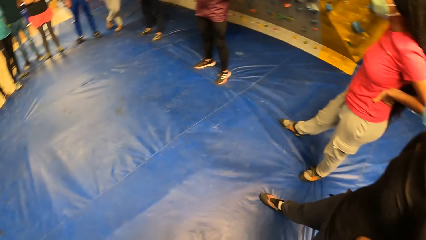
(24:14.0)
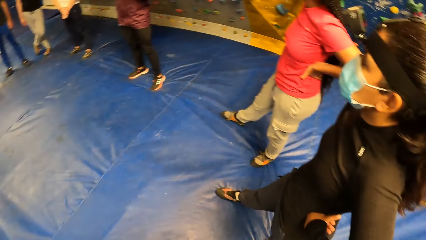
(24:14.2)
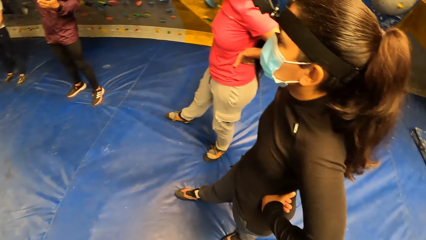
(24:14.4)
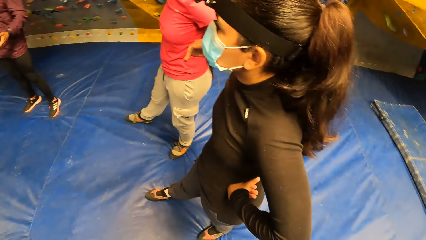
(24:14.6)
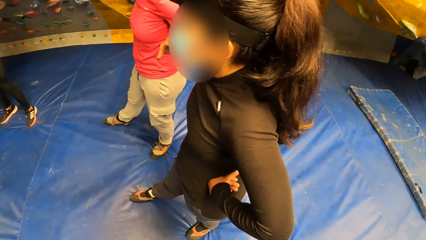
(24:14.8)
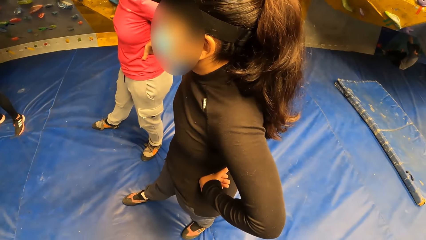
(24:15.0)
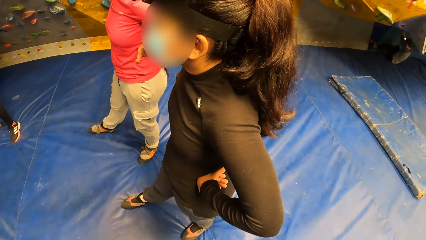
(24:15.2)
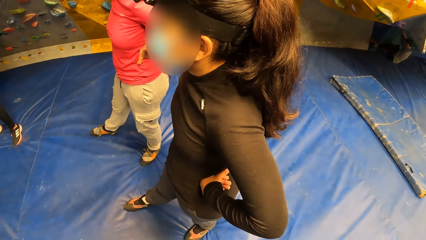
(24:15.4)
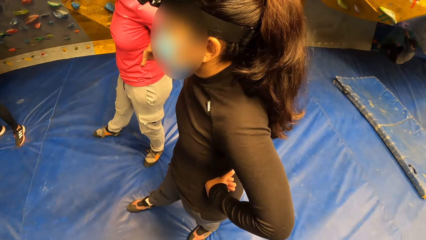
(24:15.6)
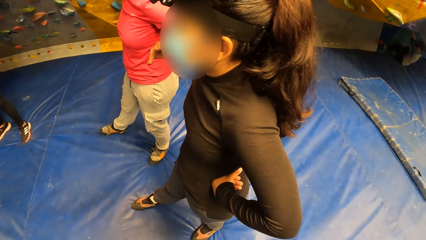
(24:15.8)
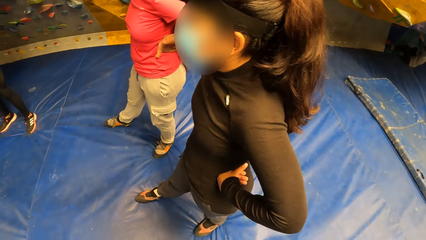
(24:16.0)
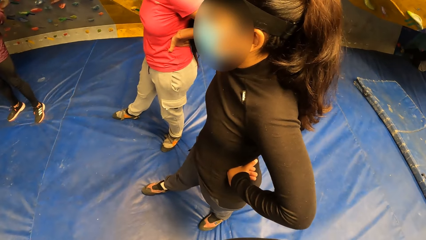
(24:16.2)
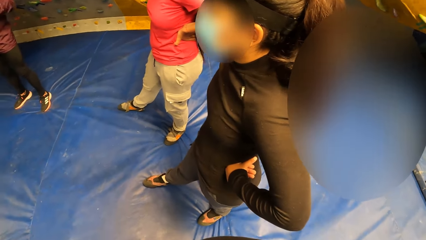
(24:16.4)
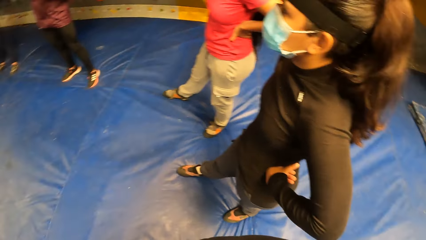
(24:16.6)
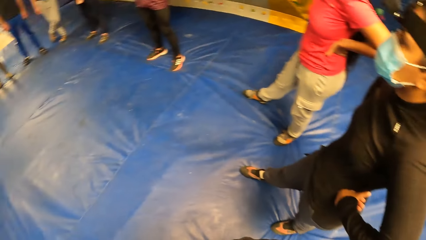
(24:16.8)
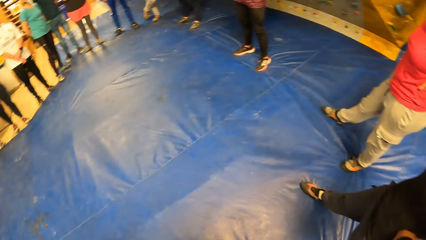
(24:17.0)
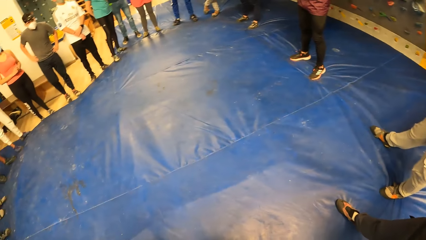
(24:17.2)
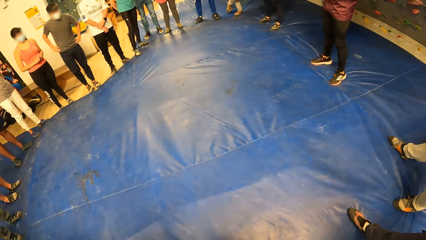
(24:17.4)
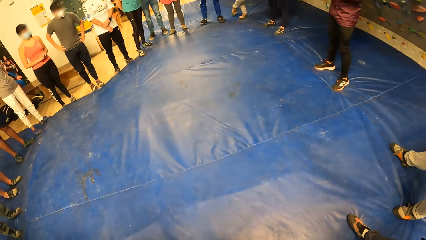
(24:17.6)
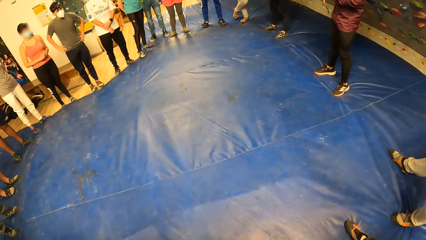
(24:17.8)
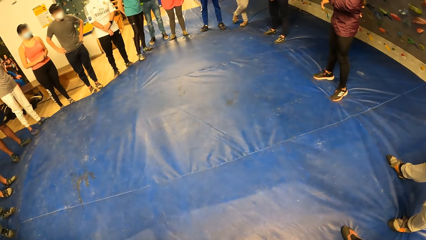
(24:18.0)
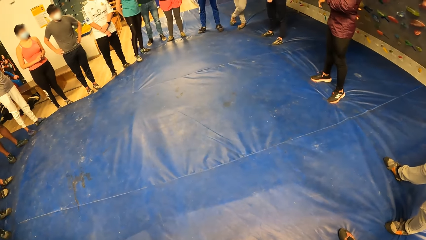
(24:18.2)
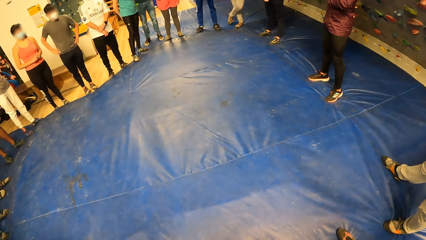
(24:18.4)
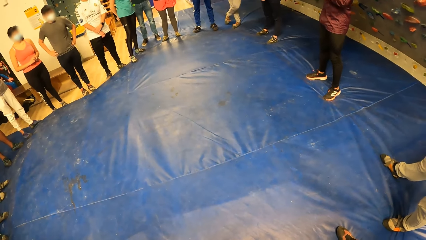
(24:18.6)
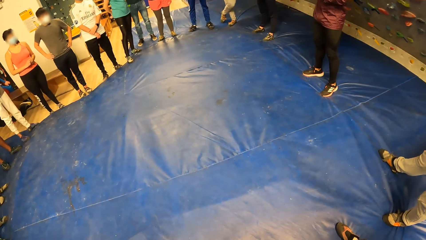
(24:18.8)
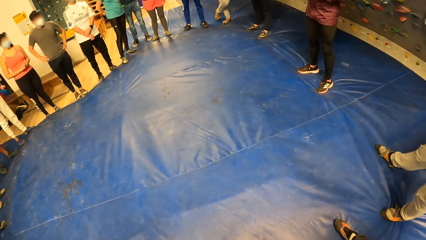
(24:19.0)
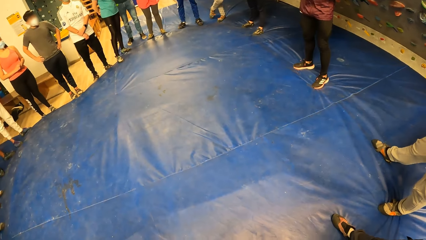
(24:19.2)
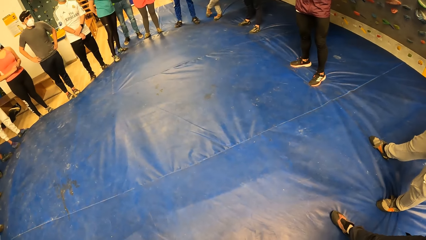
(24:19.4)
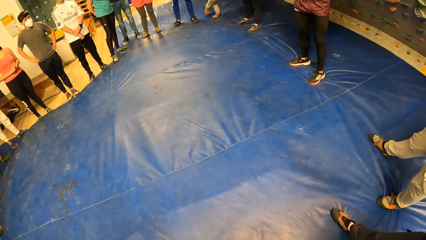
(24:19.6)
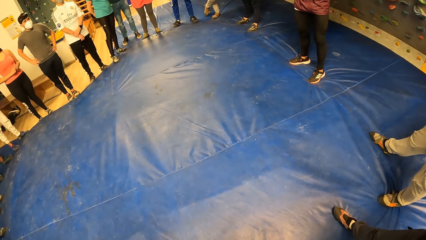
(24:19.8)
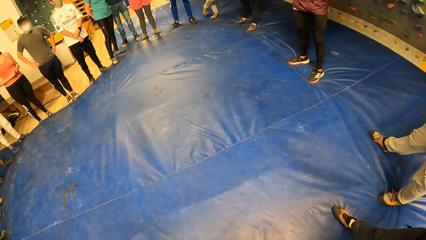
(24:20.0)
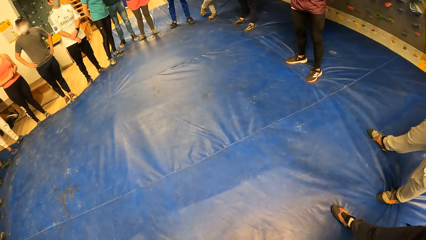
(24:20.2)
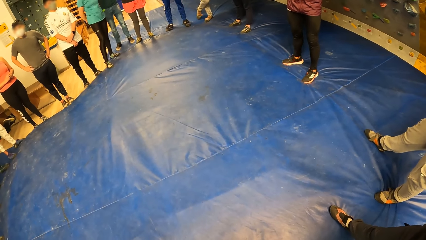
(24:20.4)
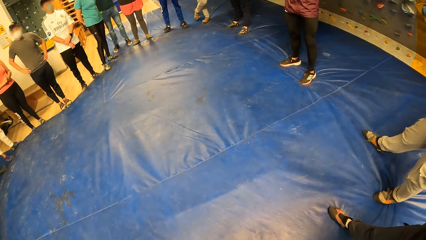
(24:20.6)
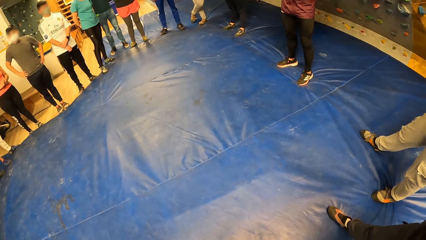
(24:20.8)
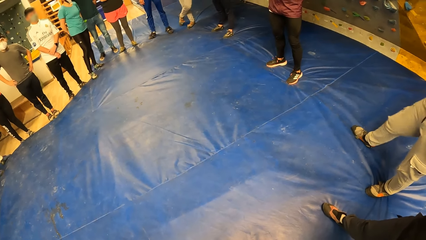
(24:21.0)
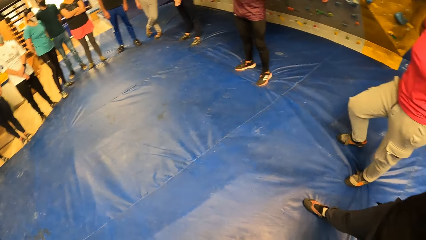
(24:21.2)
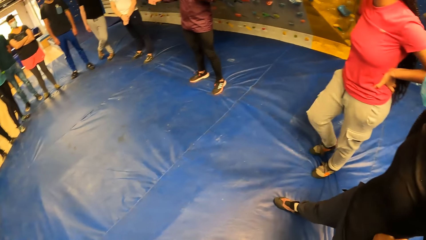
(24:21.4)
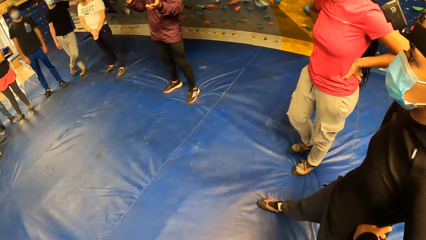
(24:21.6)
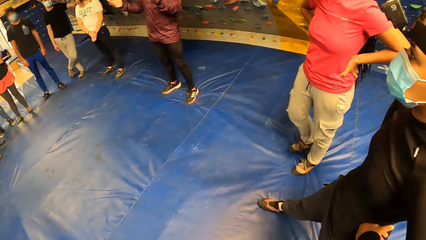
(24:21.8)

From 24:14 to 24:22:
The camera wearer stares closely at a lady. They stare round on the floor.

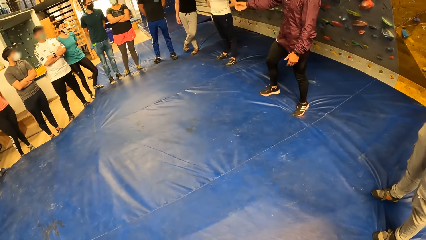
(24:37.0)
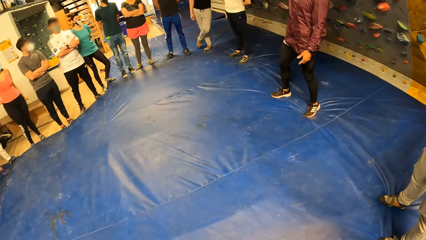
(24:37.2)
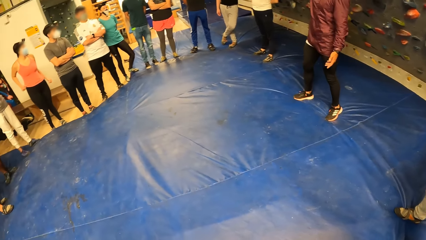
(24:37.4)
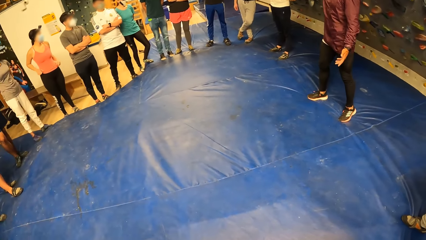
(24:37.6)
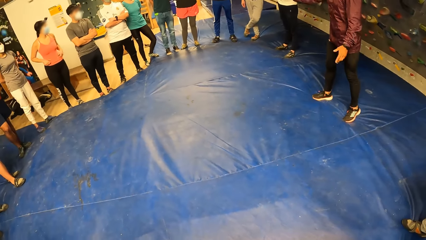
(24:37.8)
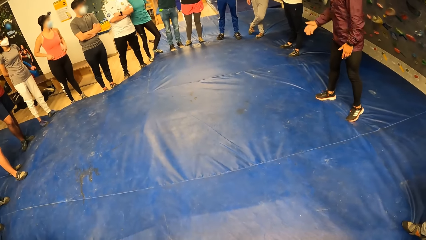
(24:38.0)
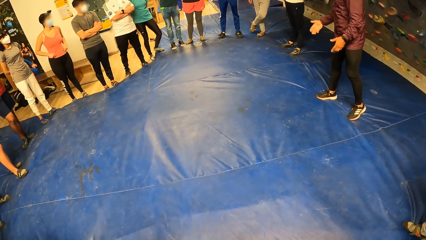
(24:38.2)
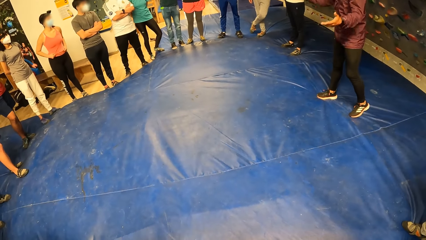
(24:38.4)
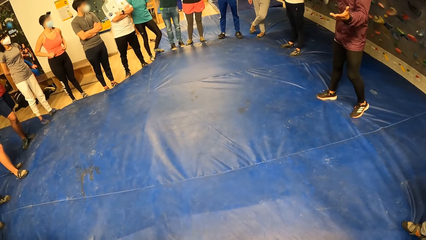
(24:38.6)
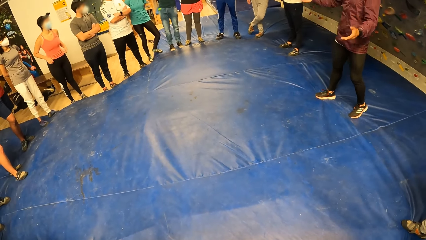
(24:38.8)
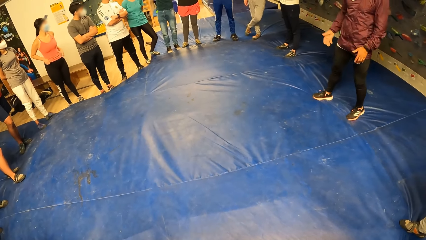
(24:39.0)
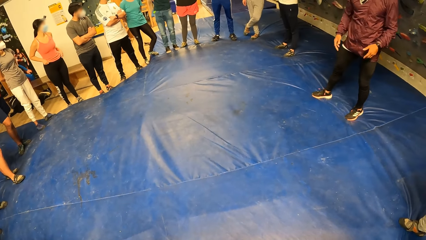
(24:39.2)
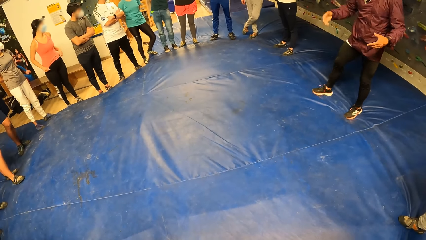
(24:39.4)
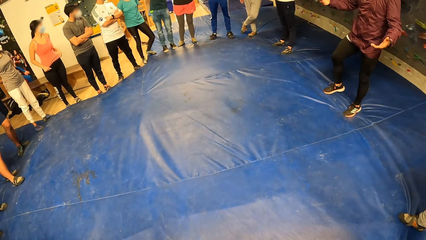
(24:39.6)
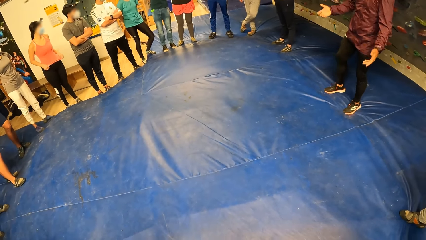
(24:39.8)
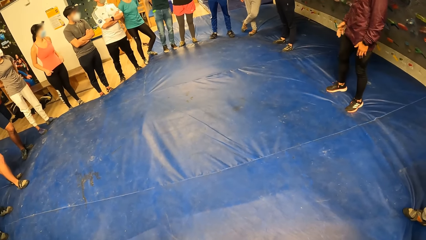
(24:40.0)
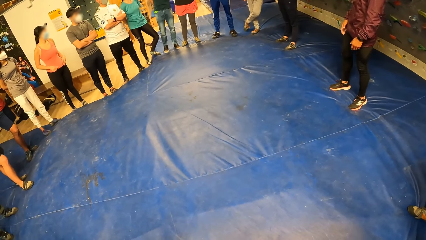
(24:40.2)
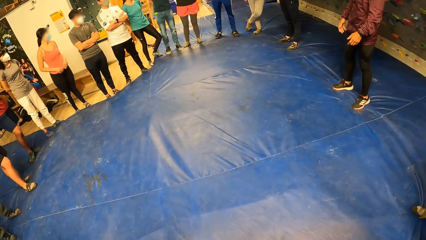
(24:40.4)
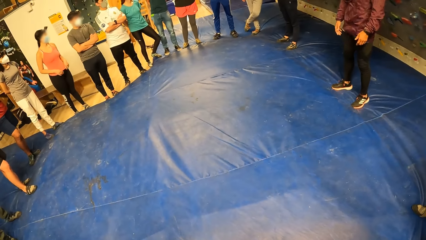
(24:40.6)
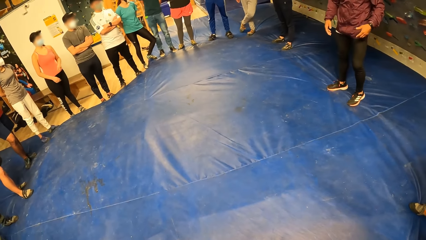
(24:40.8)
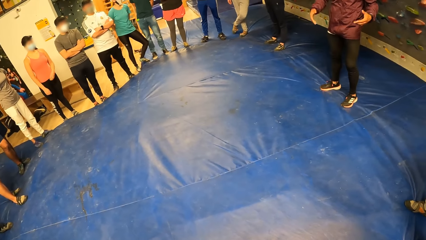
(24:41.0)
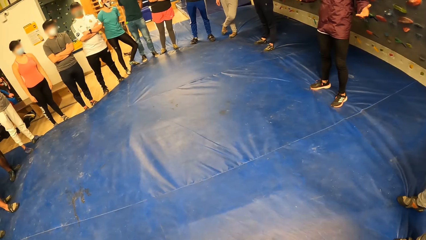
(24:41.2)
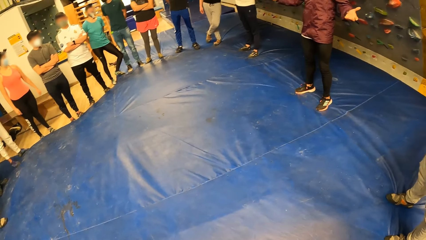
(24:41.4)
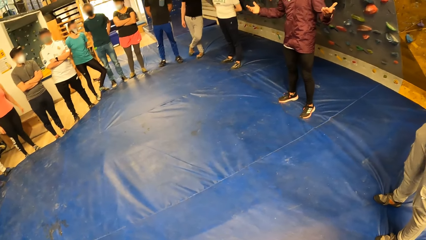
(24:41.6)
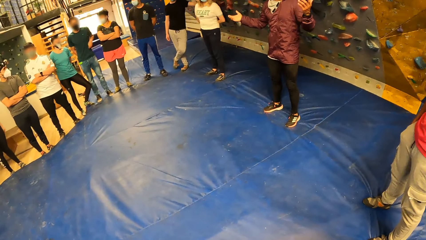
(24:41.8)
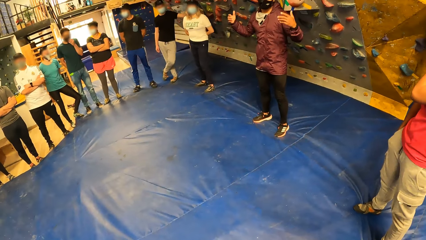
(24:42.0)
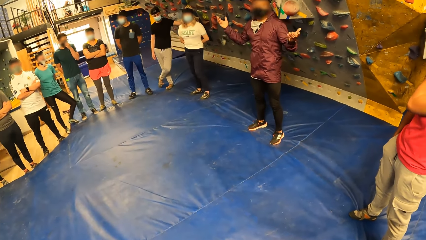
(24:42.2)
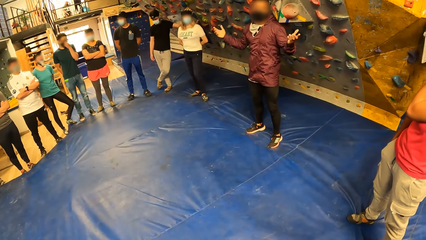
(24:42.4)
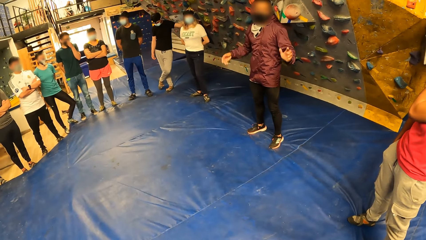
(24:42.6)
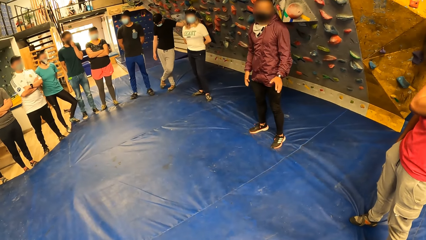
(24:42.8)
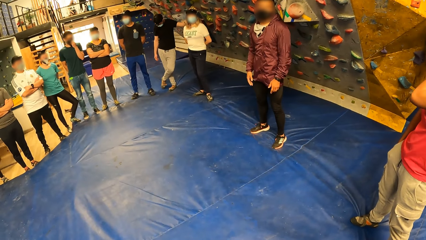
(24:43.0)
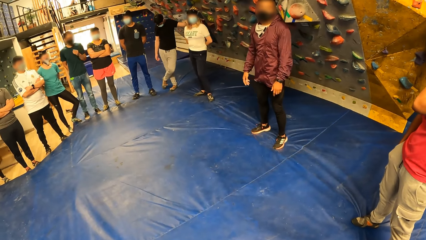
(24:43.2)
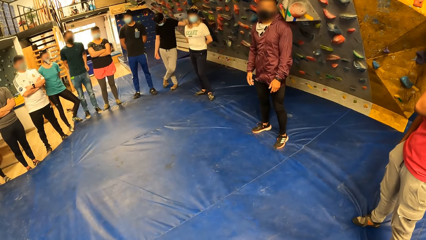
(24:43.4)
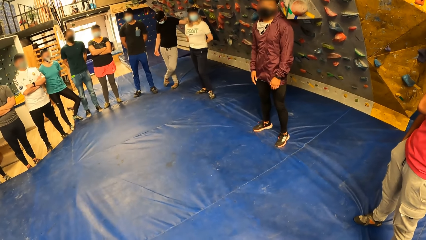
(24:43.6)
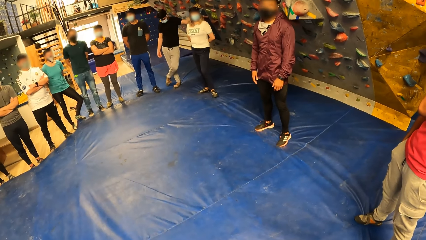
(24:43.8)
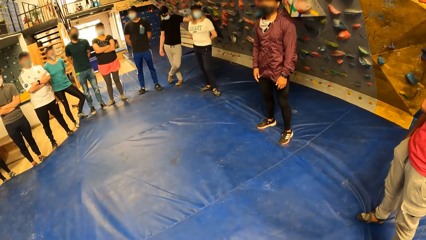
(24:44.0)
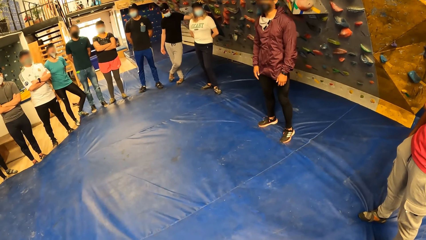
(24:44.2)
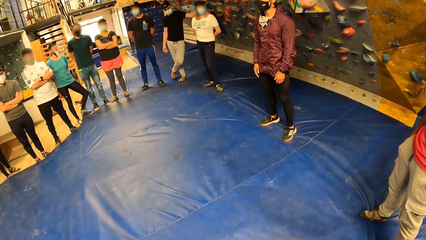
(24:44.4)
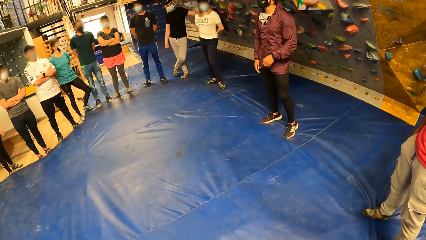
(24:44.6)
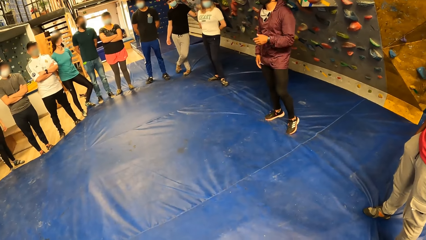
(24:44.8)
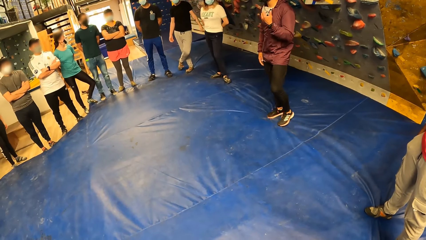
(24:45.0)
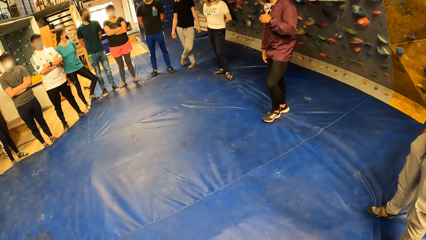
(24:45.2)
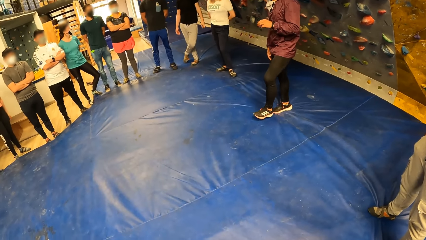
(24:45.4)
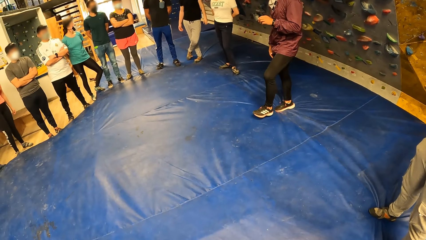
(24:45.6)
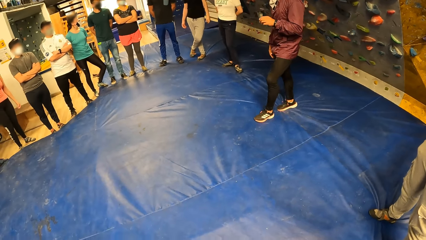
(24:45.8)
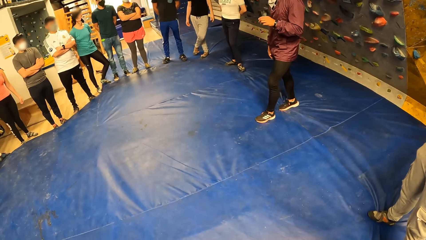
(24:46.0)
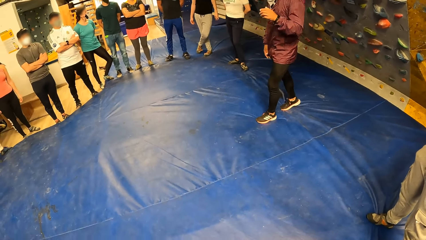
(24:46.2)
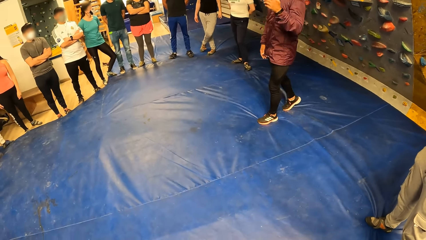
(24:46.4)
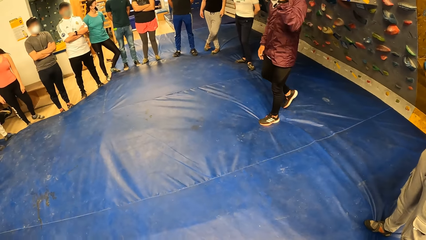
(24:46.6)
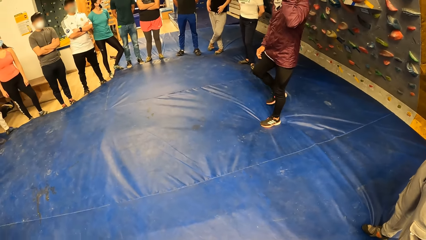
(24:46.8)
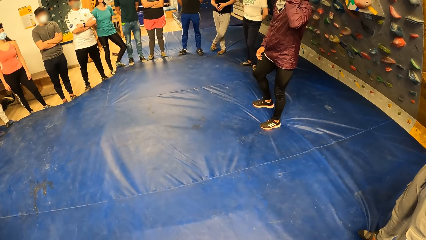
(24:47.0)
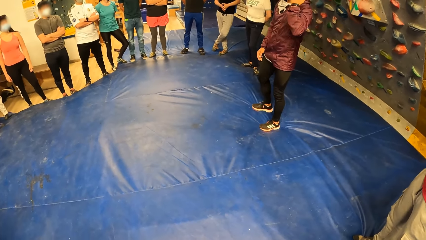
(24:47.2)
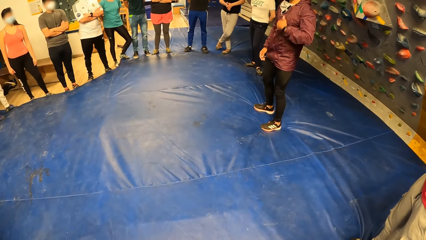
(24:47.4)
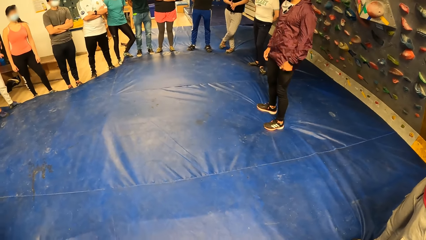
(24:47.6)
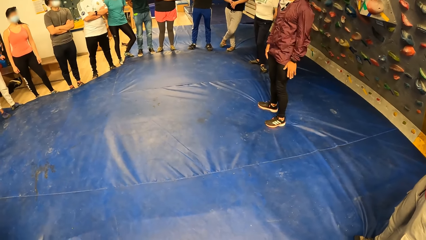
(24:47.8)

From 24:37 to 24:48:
A man coaches the team.
